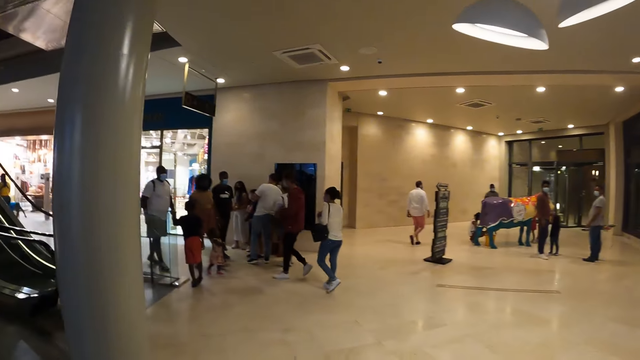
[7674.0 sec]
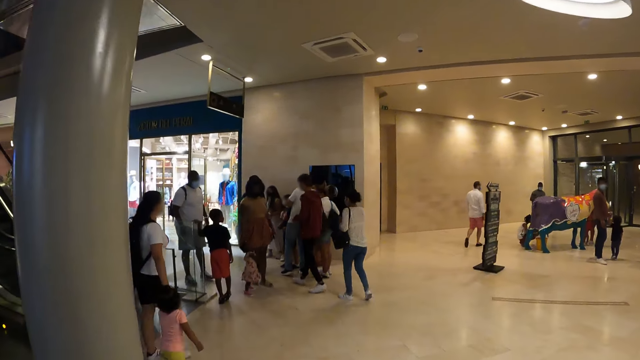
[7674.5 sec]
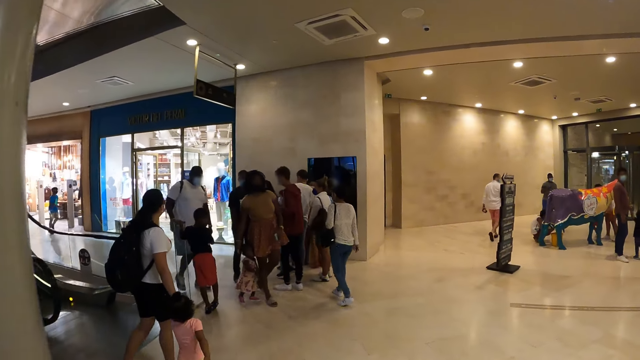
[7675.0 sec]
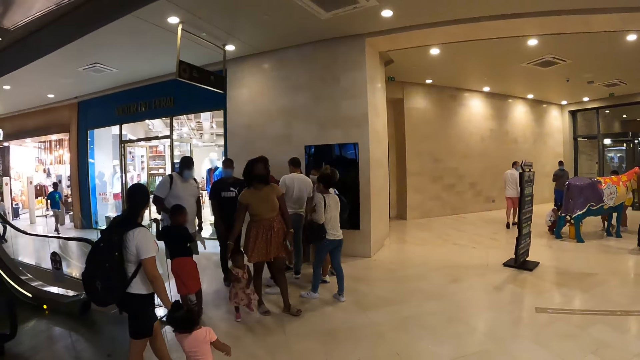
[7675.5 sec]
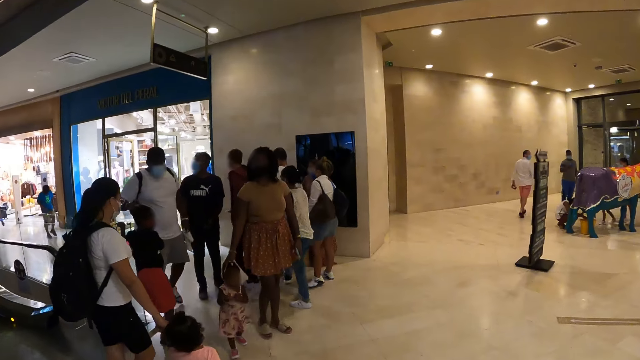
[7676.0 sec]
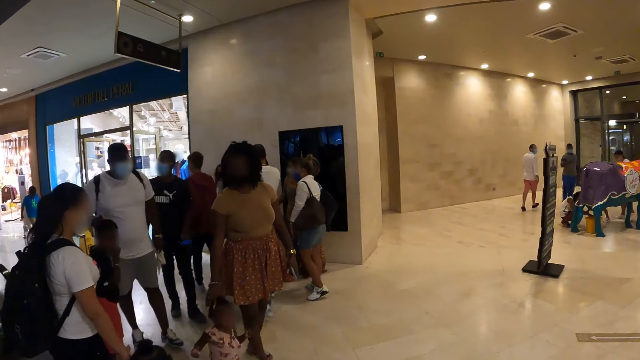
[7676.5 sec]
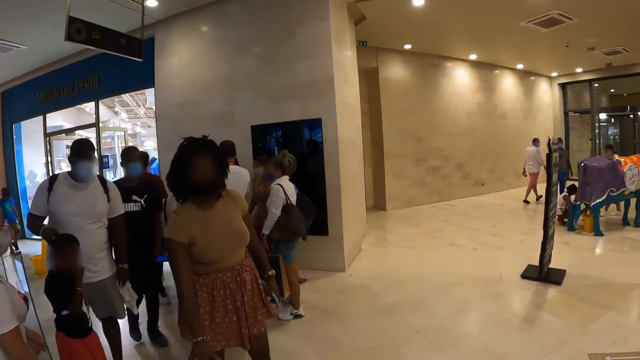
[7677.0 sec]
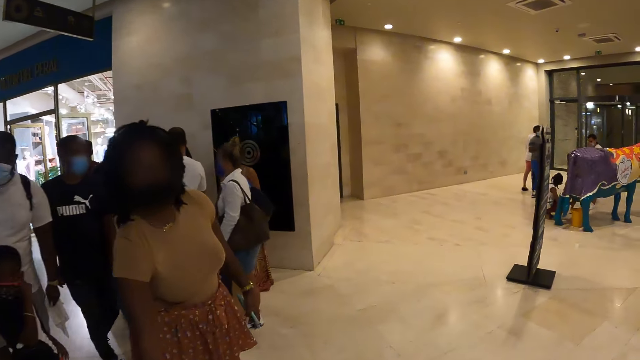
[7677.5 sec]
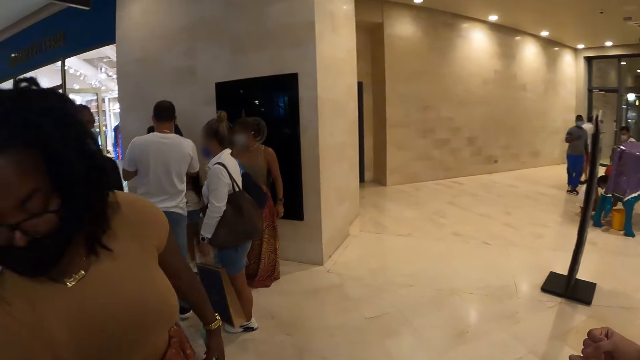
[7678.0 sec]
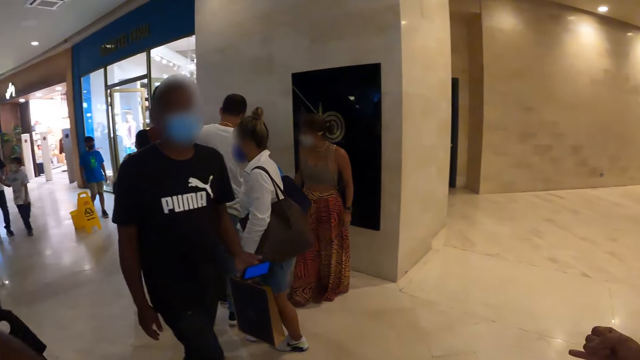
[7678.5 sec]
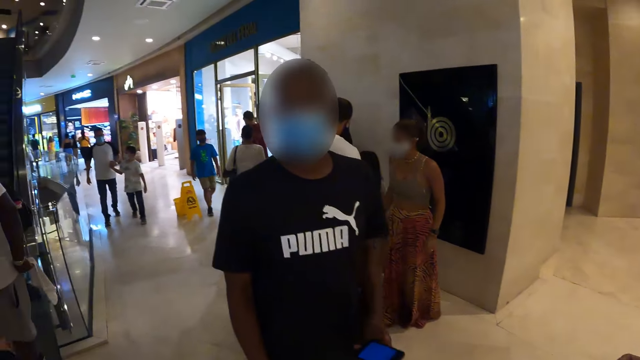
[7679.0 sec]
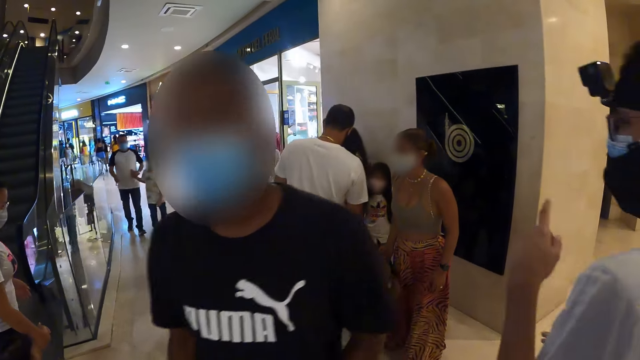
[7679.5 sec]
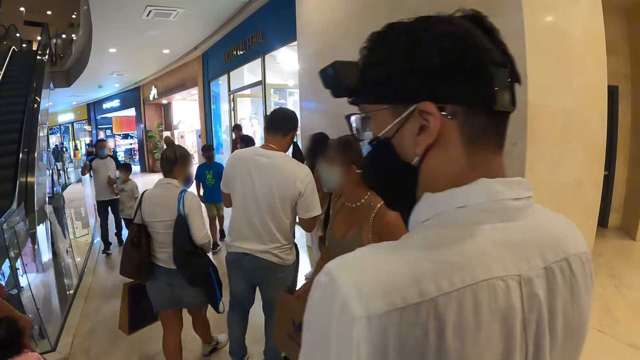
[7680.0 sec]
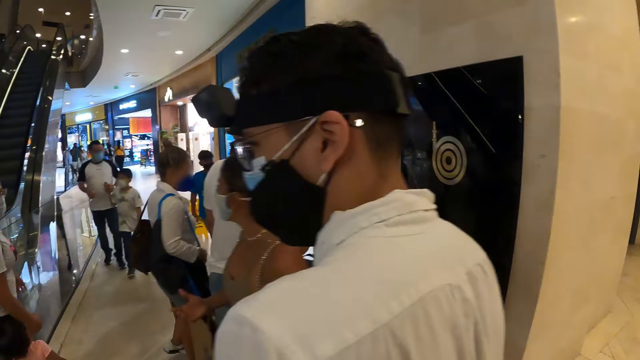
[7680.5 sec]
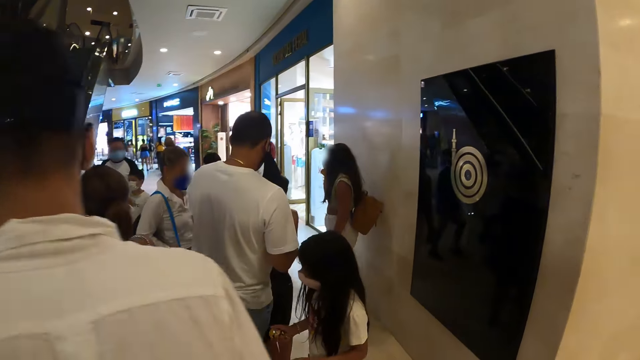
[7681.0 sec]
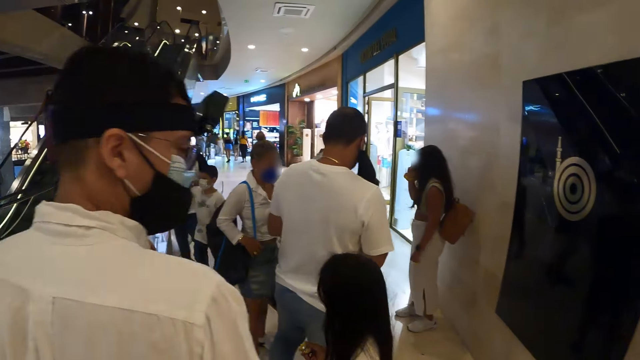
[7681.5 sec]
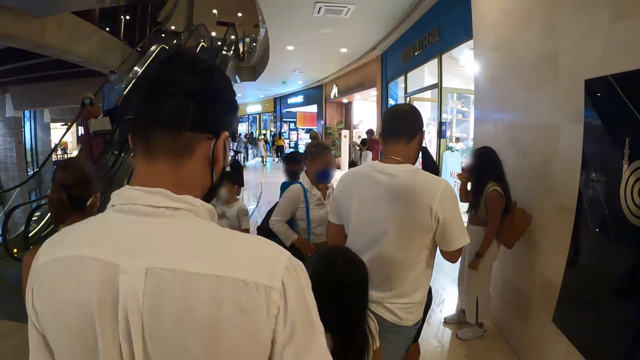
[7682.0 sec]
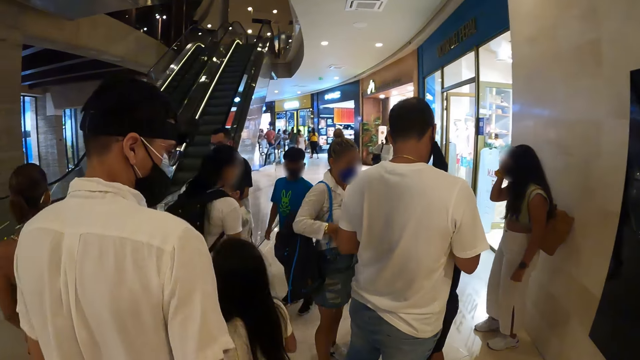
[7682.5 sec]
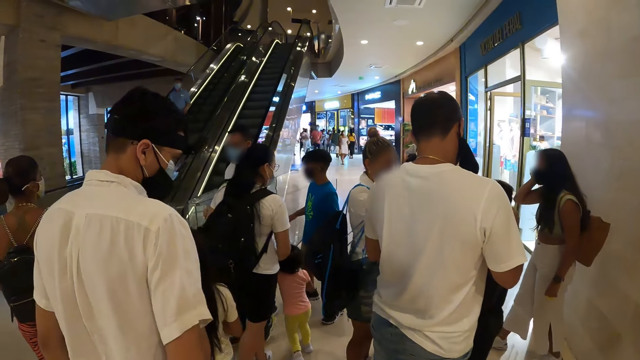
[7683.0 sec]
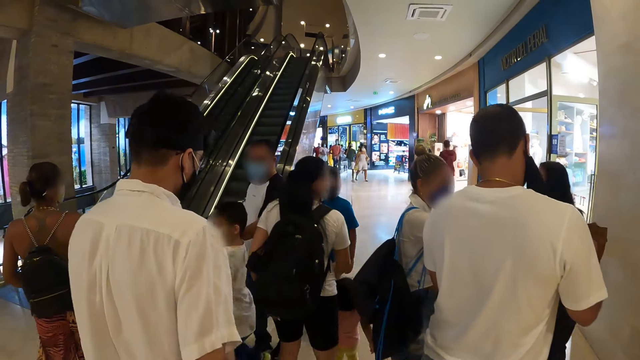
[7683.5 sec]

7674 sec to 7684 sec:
The camera wearer walks past a woman with a girl. They walk past a man.

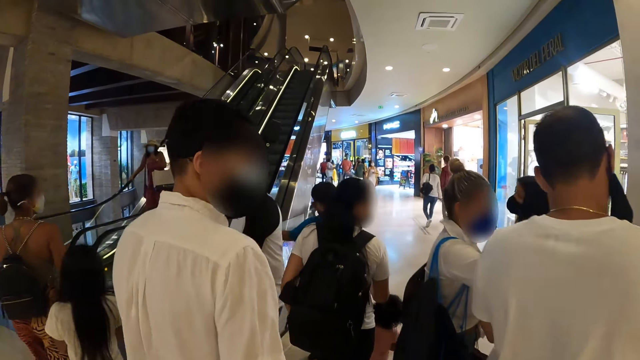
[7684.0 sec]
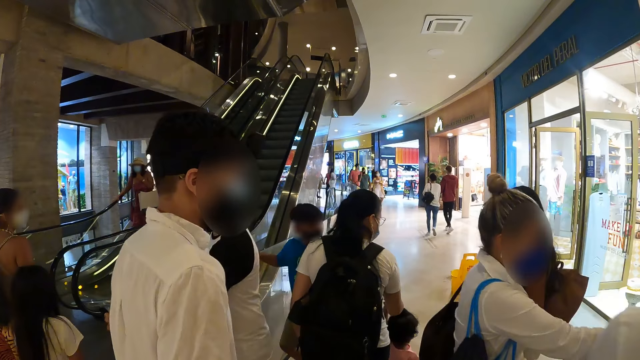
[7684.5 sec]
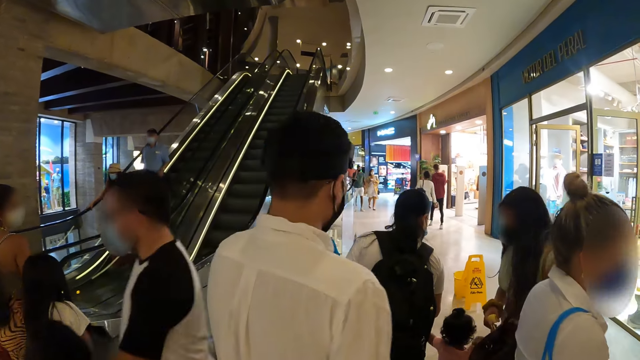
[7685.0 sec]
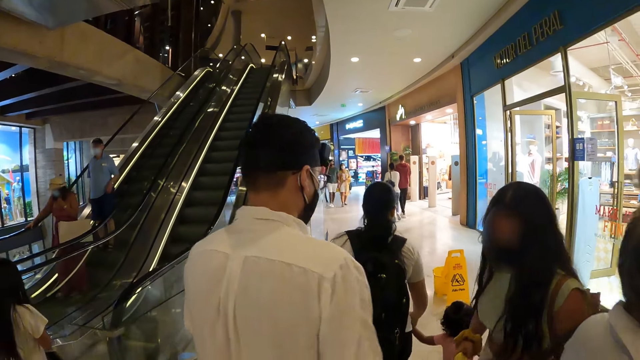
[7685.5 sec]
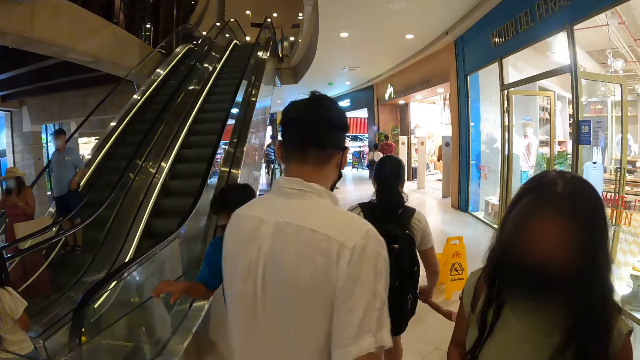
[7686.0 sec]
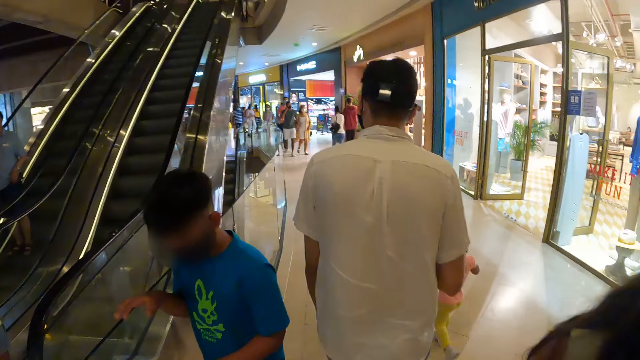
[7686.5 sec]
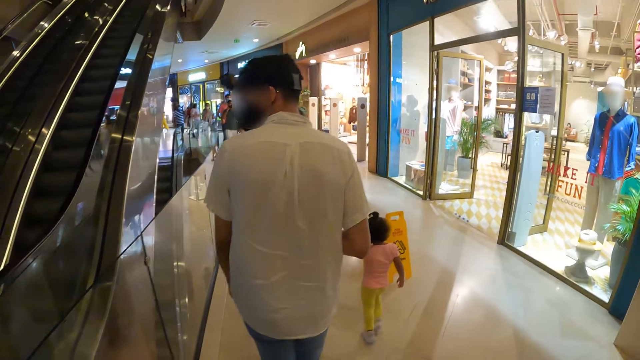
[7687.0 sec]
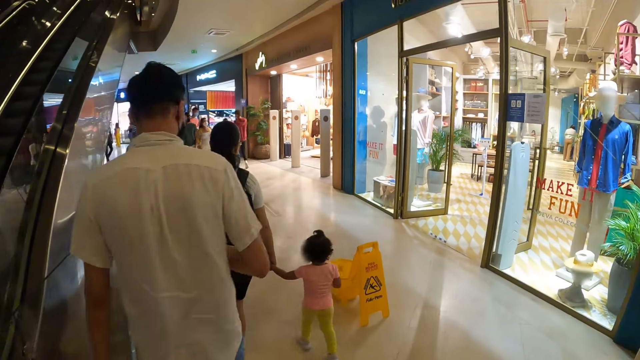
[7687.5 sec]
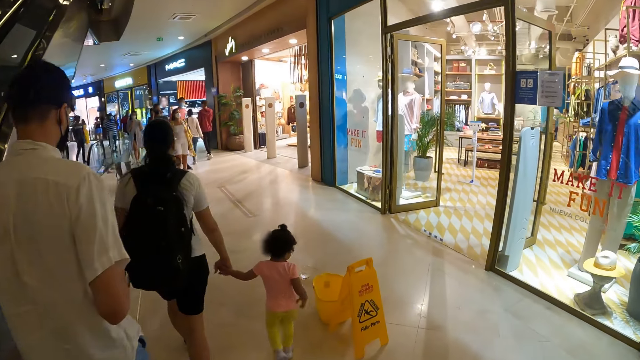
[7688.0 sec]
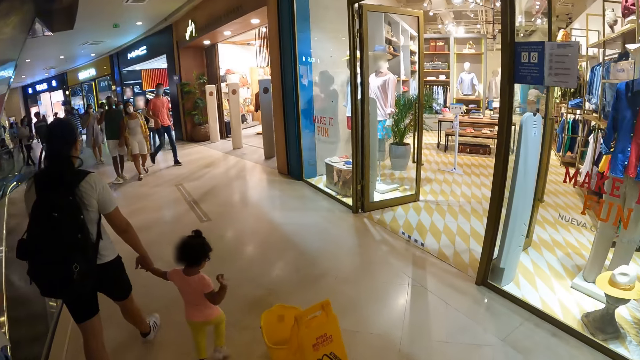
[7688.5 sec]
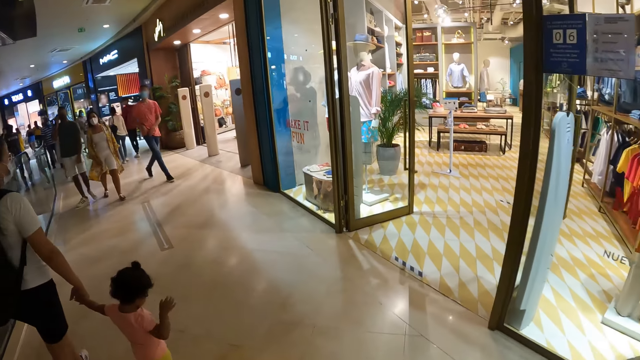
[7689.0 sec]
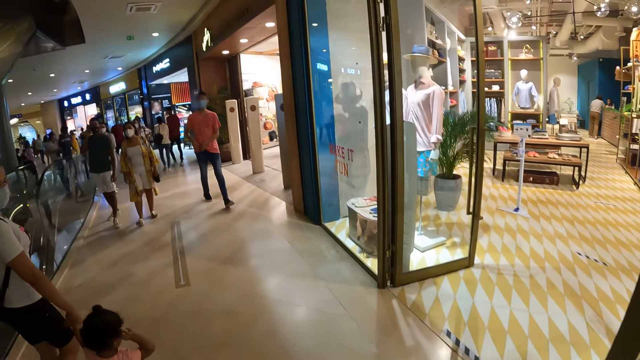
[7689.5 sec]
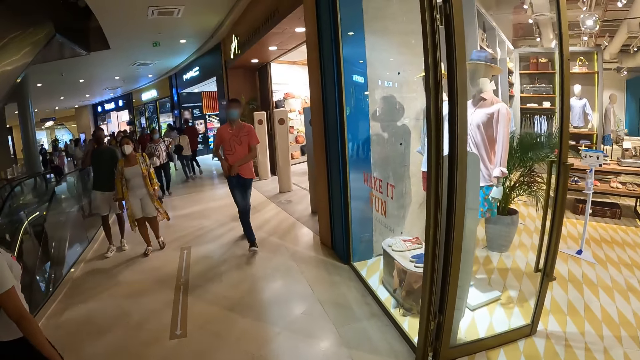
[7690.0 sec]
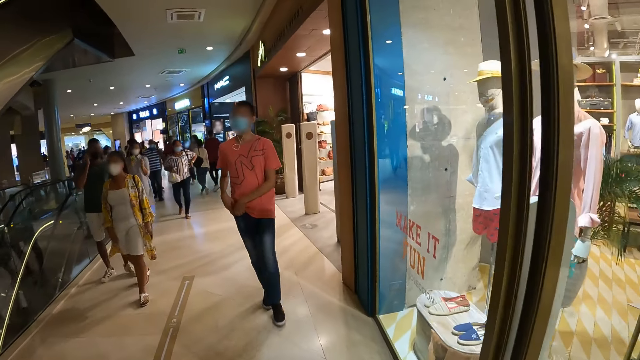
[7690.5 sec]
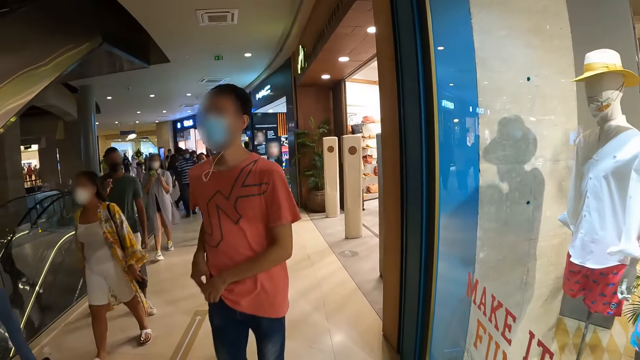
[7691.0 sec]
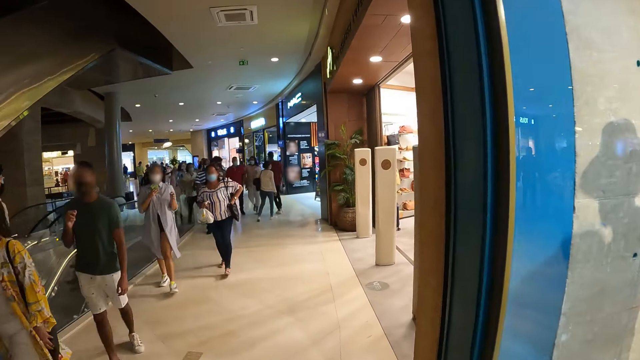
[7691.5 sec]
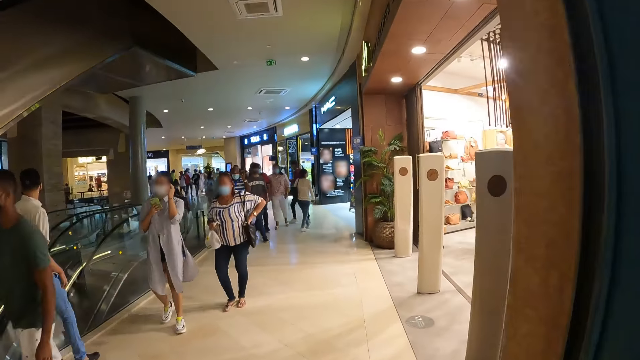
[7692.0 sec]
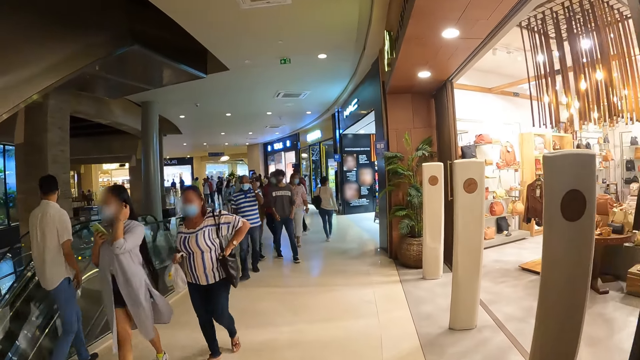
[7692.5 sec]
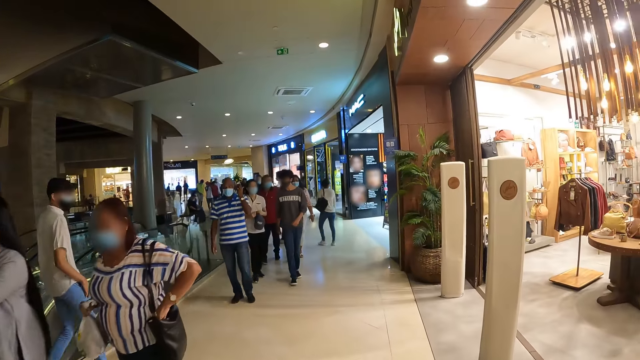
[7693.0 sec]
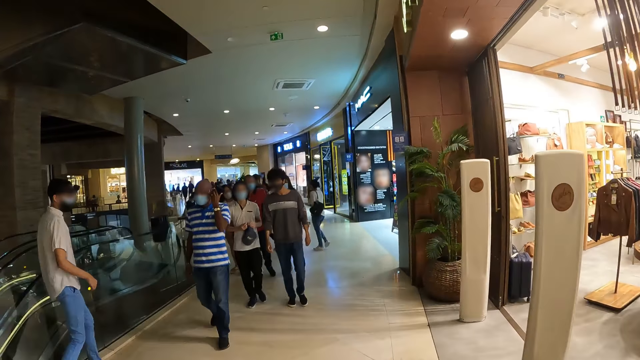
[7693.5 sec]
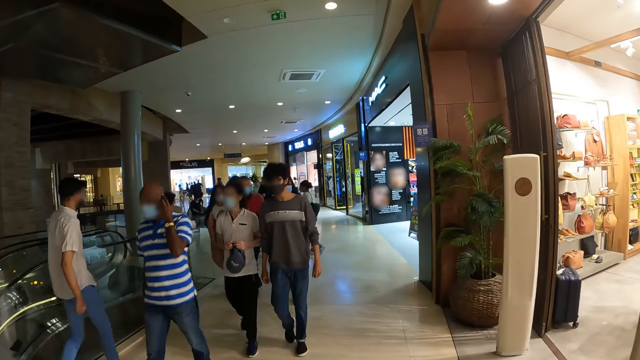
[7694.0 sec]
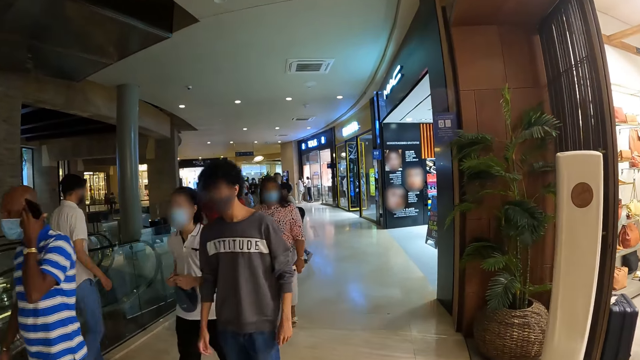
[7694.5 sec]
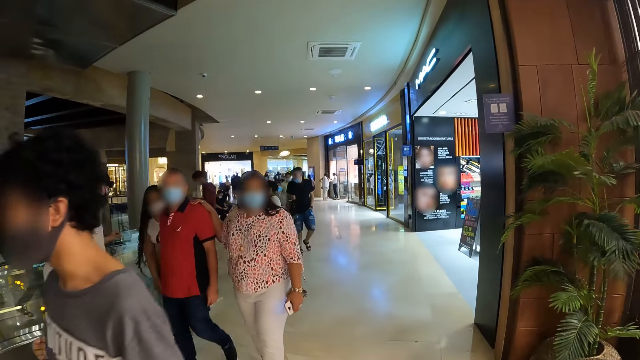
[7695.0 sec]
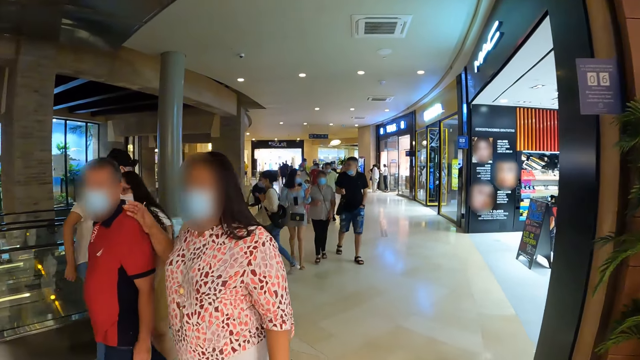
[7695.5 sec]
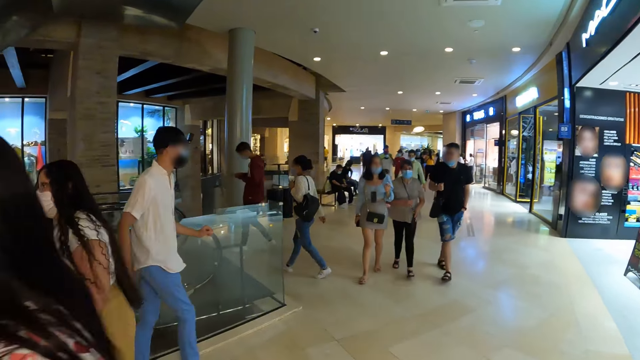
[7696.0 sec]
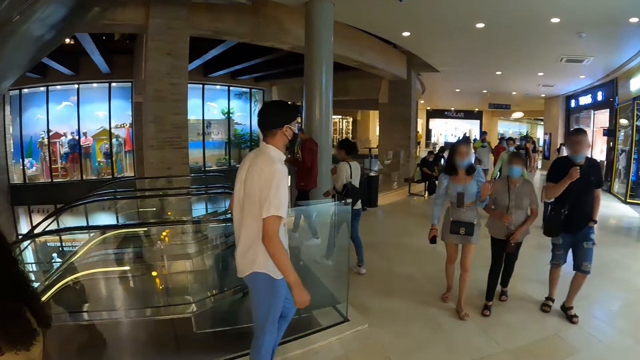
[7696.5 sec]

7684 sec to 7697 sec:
The camera wearer walks past a group of people. They walk past a boy. They walk past a woman and another woman. They walk past a group of people.
